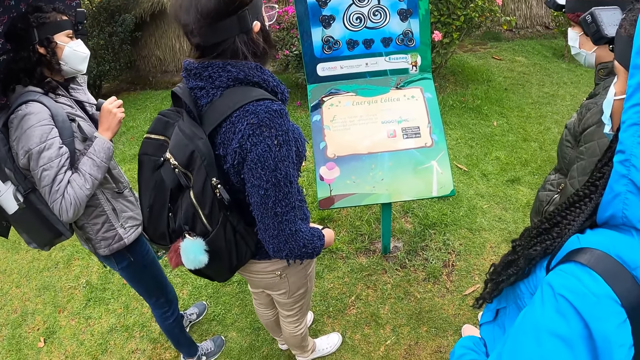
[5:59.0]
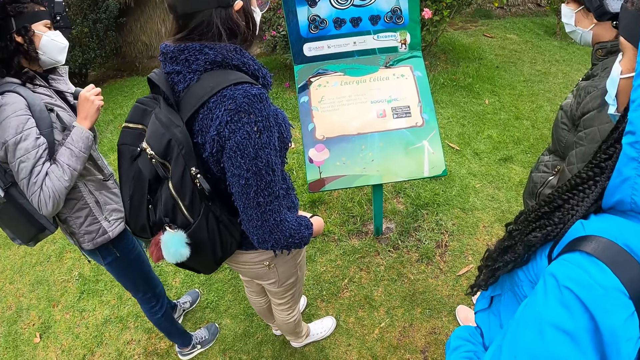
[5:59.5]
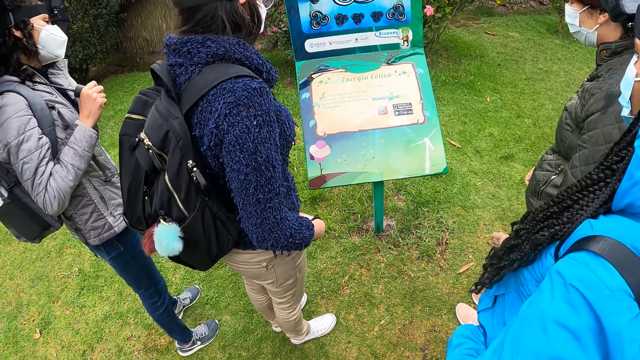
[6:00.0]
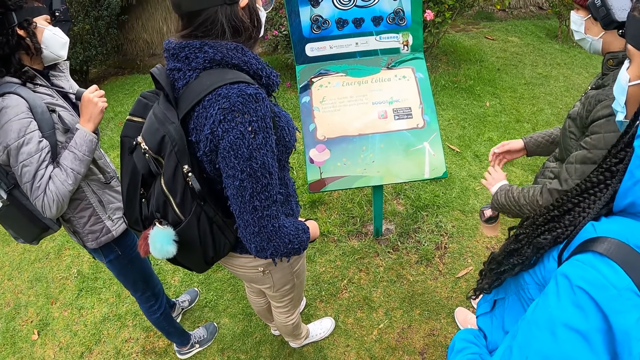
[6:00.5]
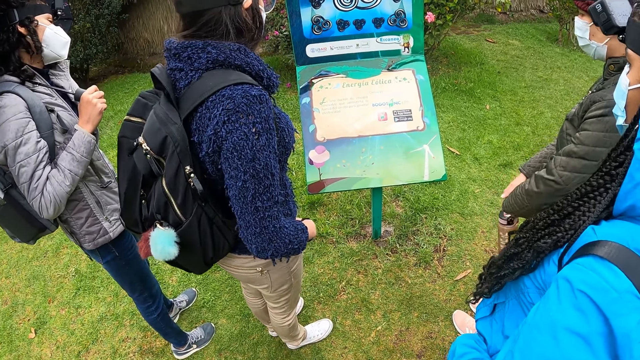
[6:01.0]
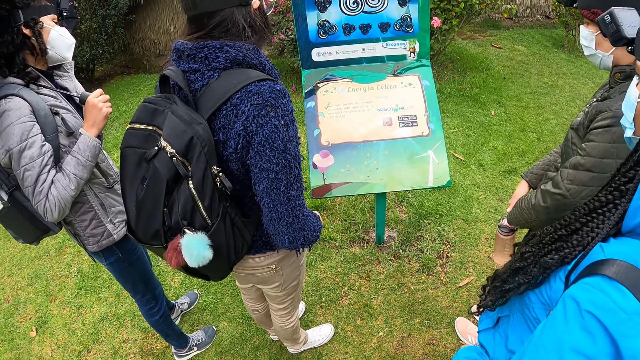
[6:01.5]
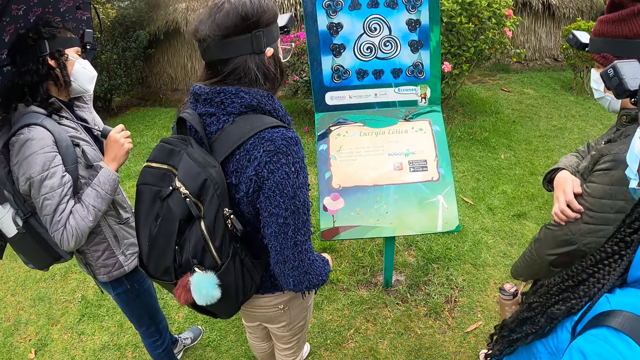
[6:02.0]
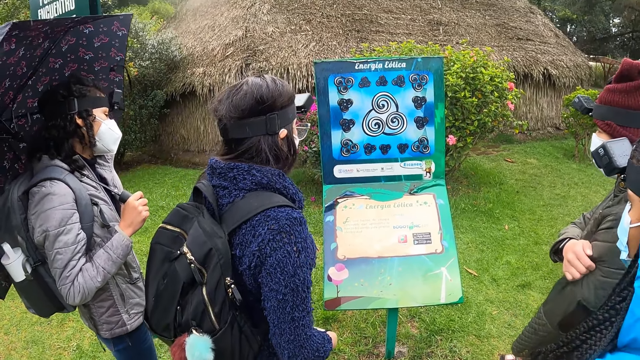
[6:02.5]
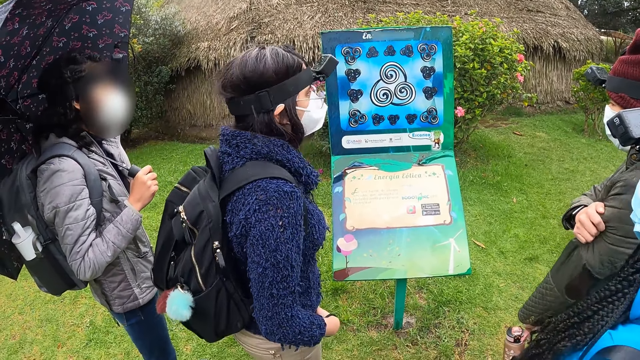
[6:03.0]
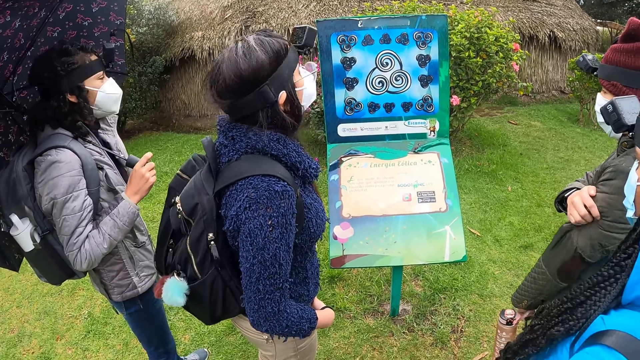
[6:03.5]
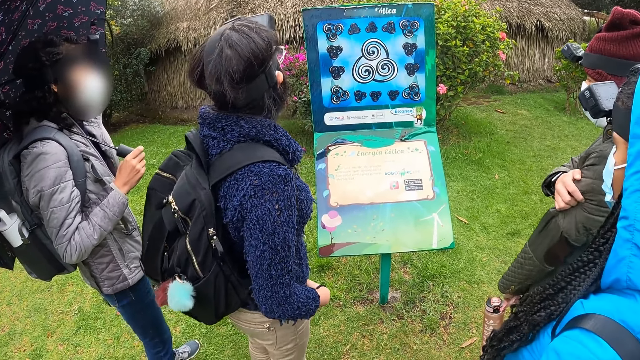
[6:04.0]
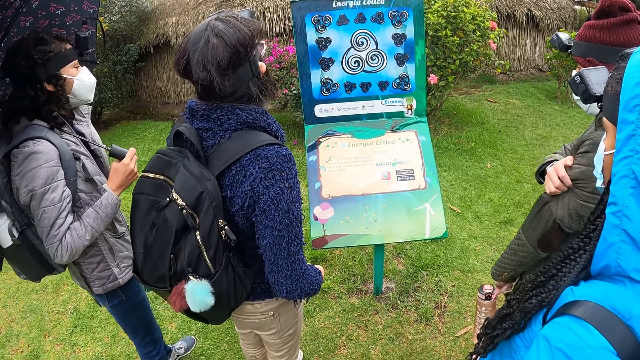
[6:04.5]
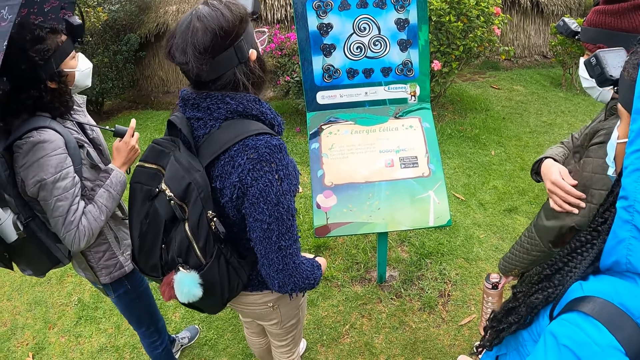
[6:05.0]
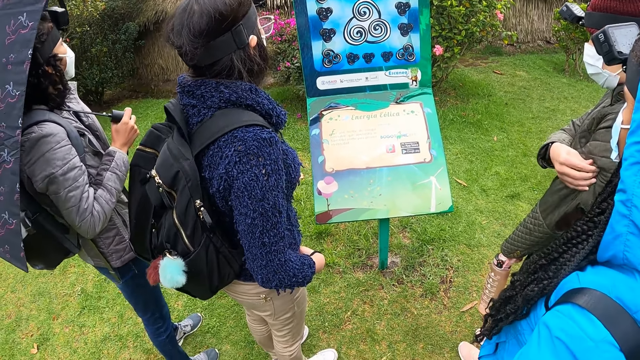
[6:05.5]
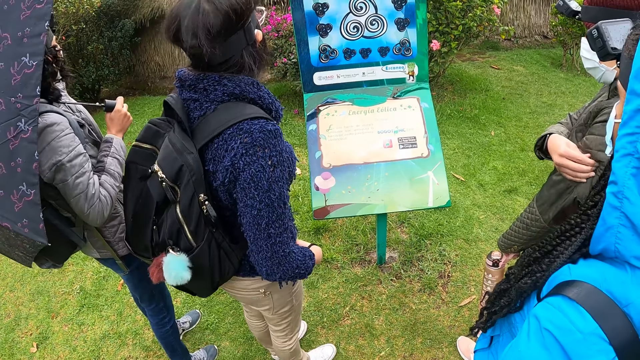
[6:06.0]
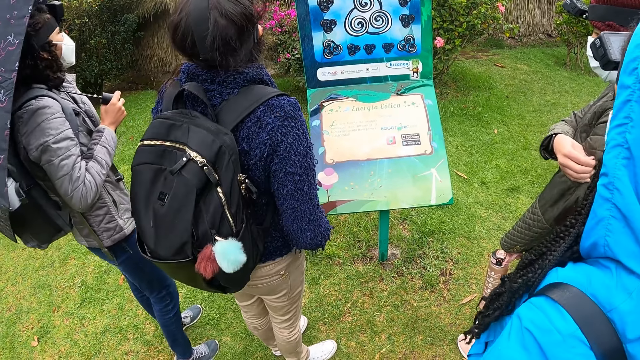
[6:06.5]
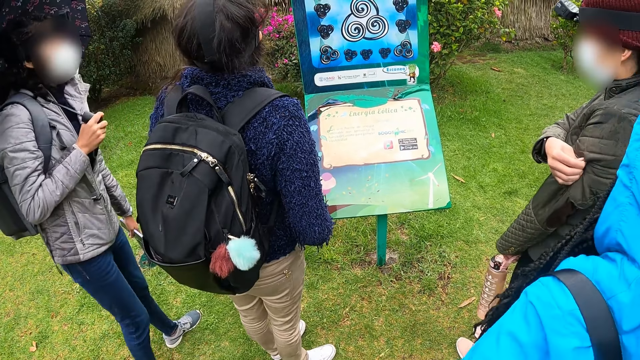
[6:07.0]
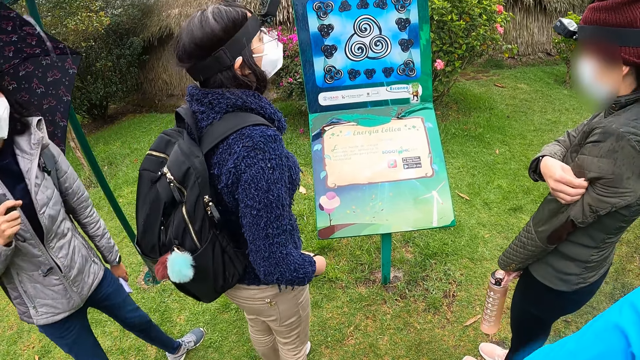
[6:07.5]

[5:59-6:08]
The camera wearer reads the display board.

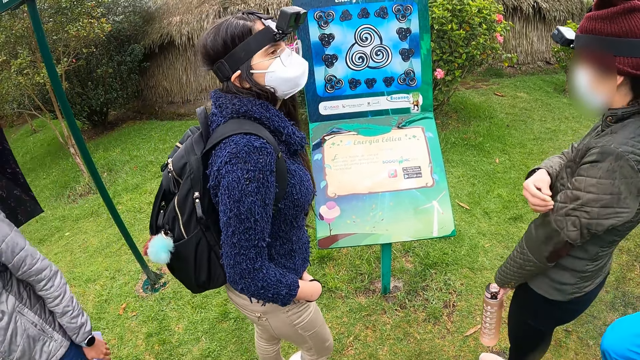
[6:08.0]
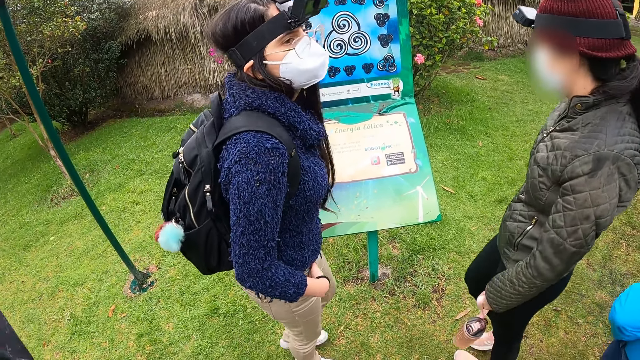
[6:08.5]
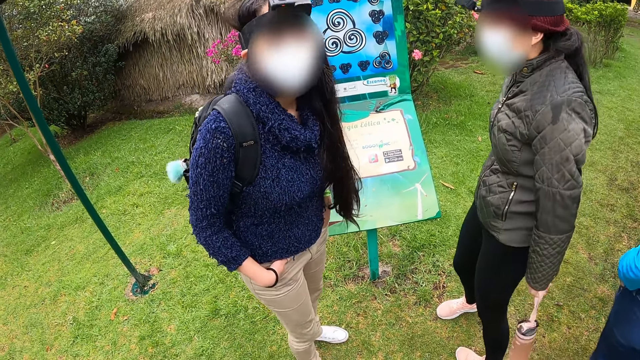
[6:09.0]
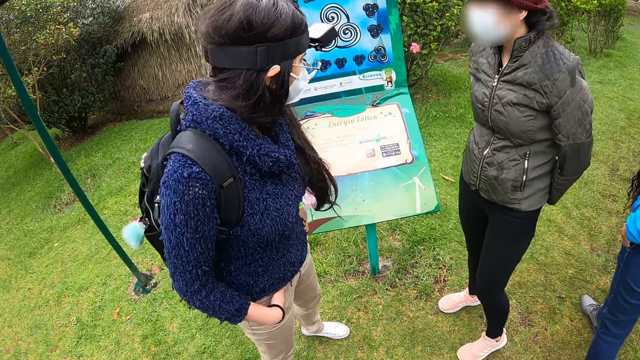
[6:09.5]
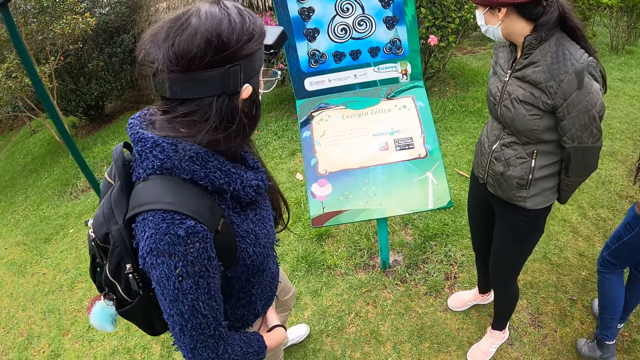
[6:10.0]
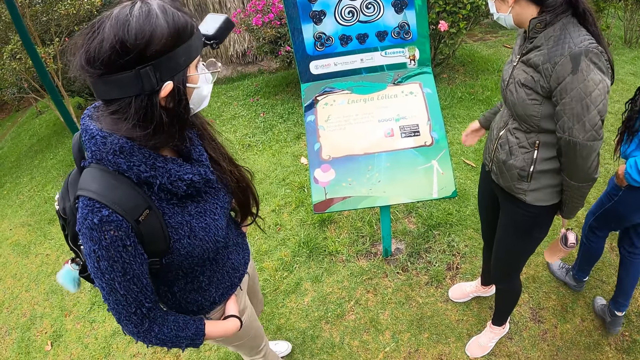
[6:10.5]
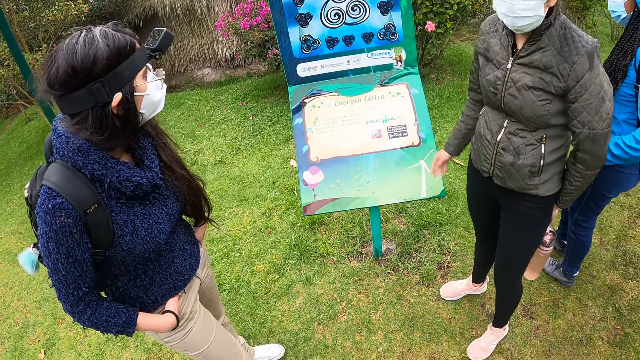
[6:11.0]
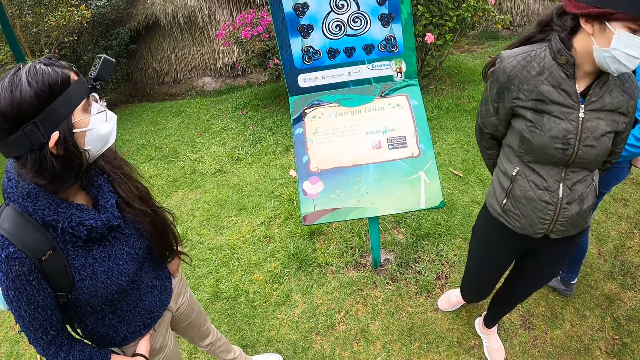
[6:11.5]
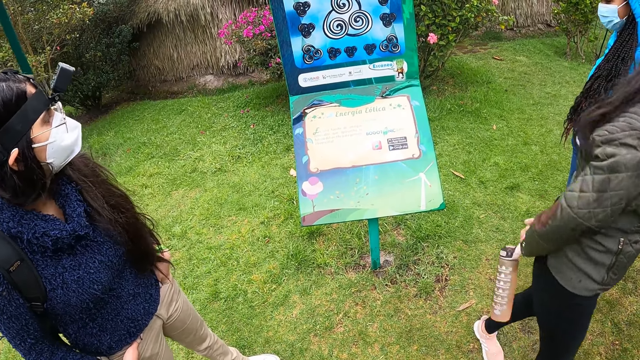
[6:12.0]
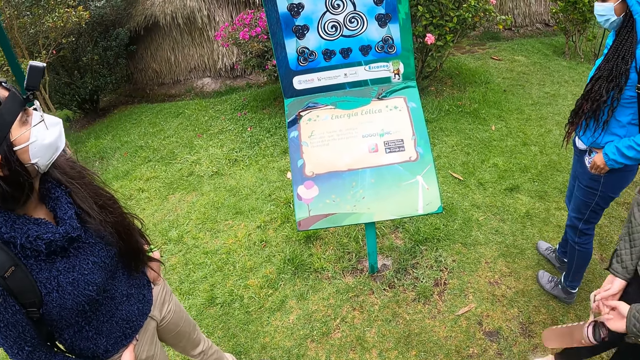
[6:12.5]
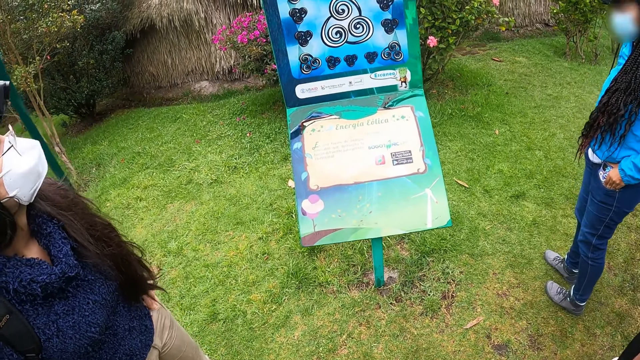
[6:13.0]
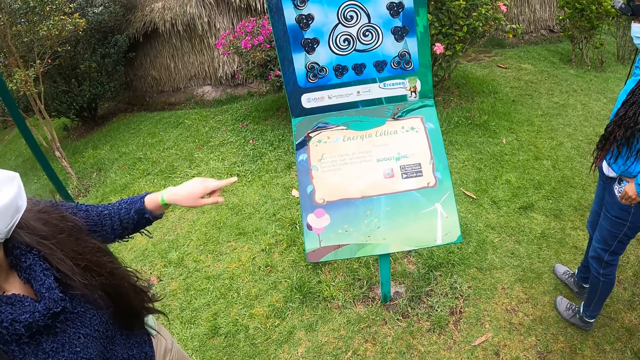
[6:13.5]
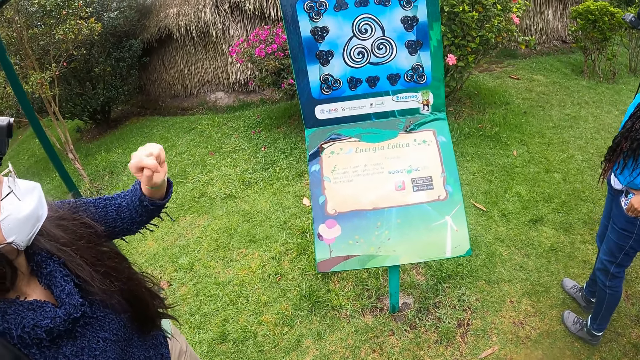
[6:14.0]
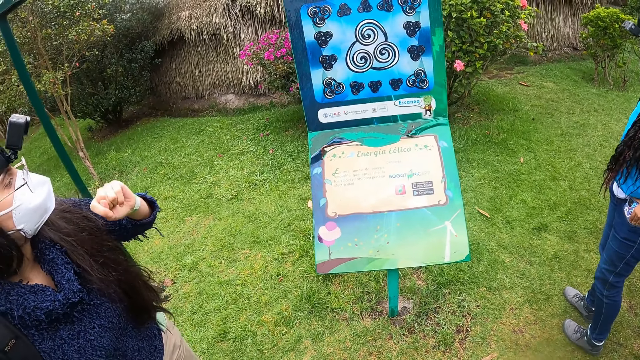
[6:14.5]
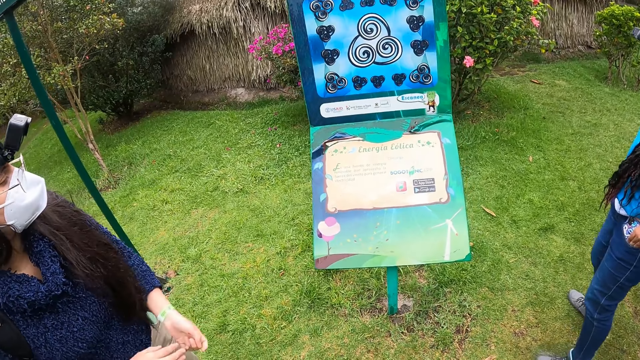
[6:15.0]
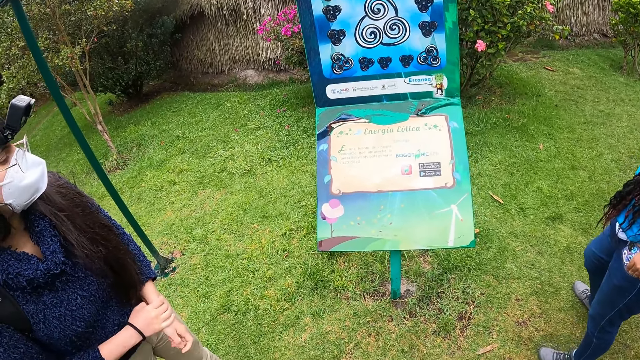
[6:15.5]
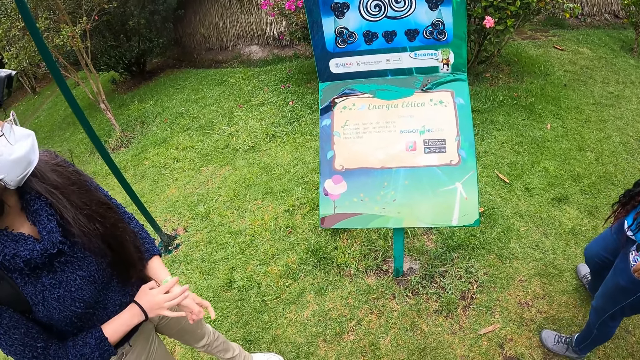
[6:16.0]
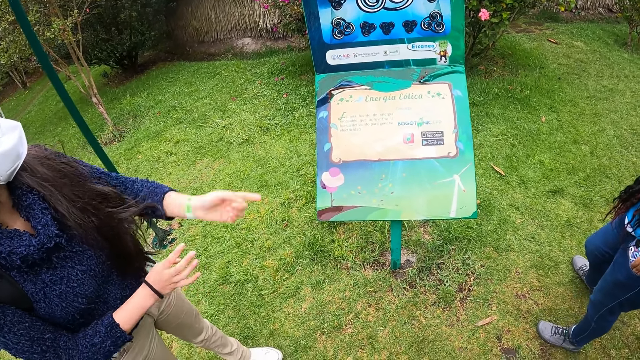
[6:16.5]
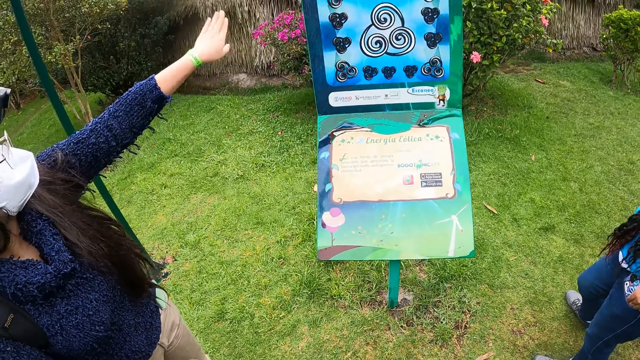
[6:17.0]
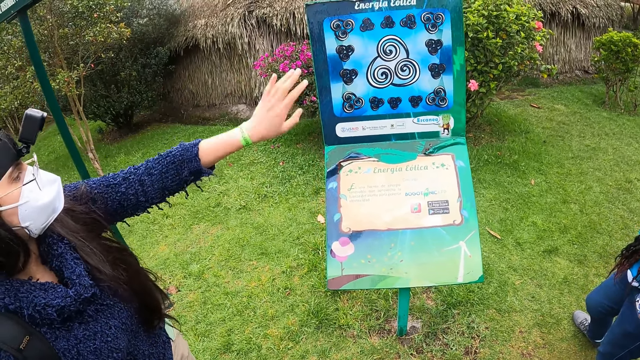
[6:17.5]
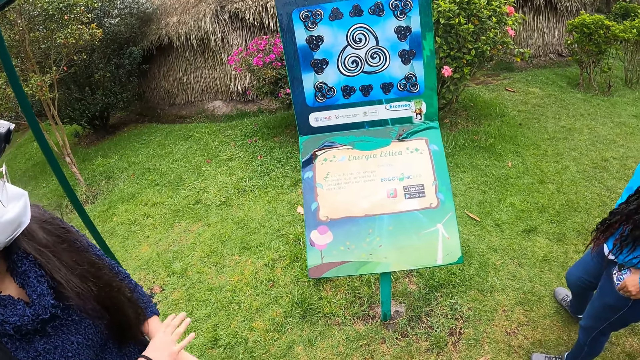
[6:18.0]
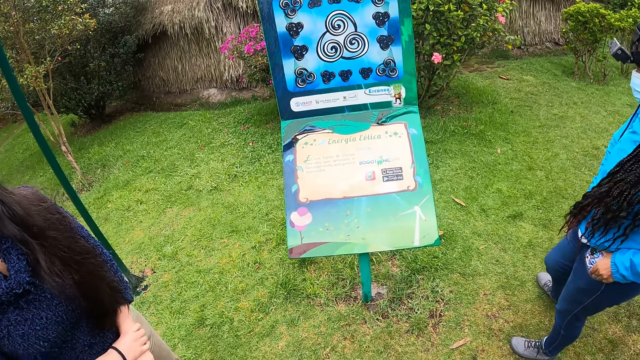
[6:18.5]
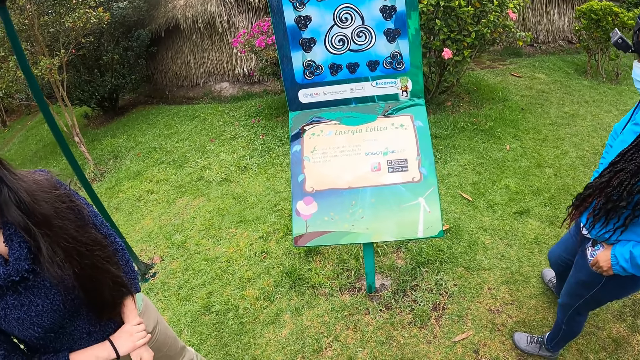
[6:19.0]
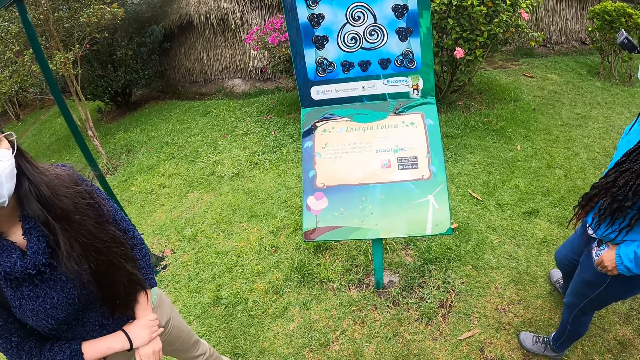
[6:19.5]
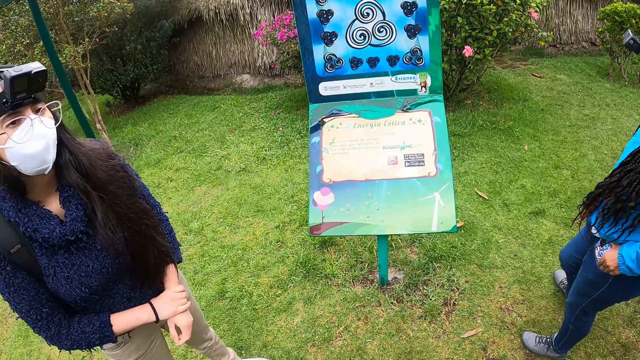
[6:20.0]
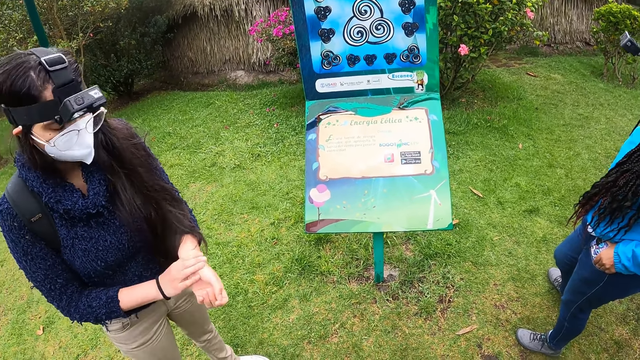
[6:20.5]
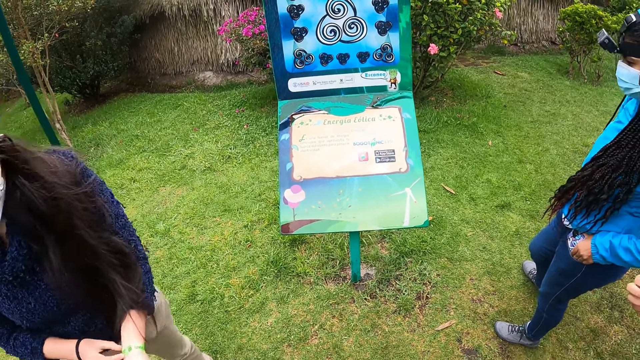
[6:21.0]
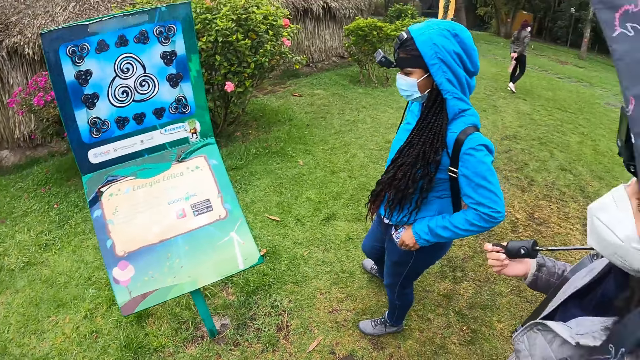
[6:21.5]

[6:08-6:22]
A woman interacts with another woman. The first woman walks away from the display board. The other woman interacts with the camera wearer and a third woman.
